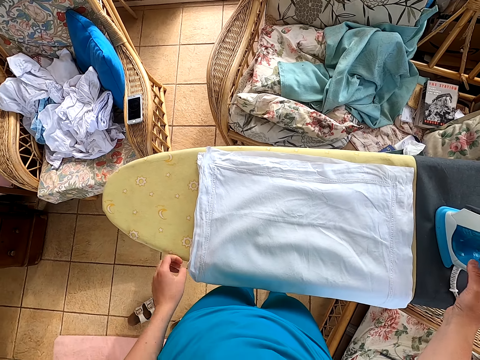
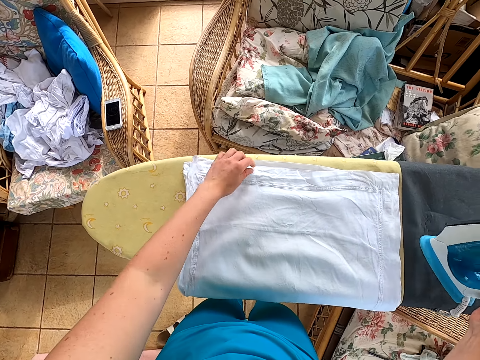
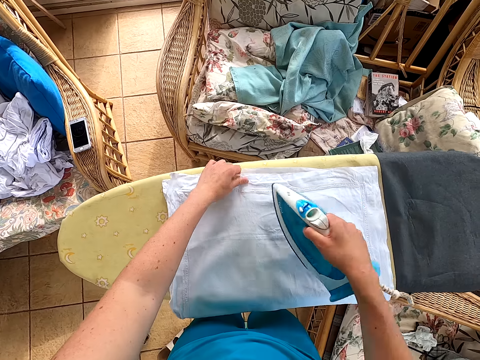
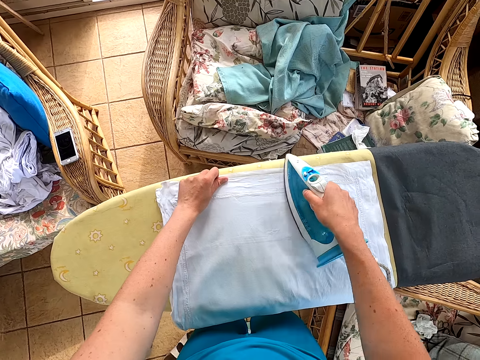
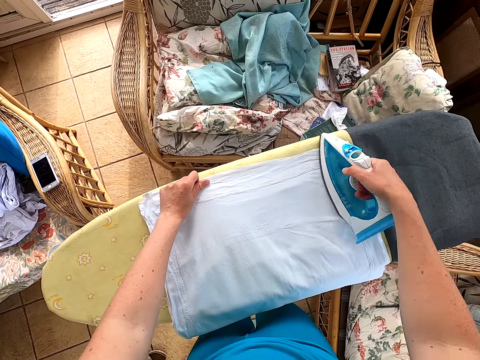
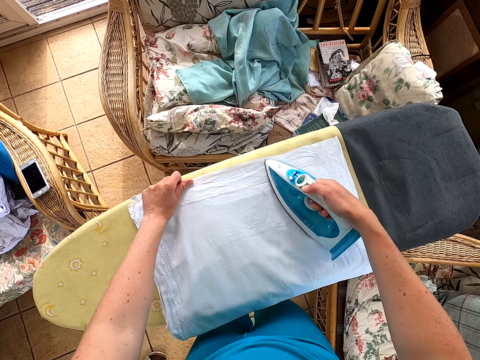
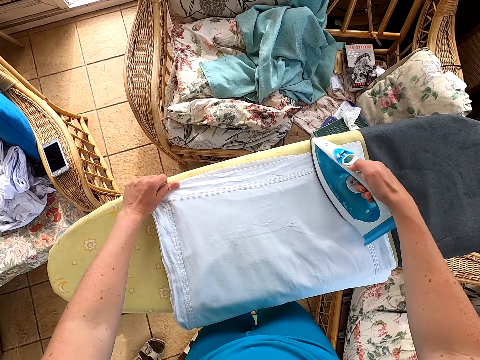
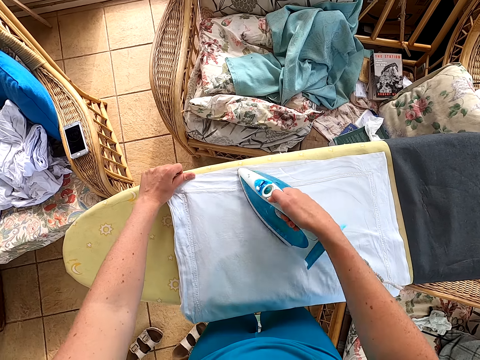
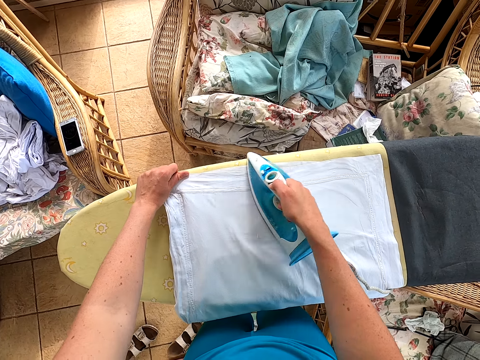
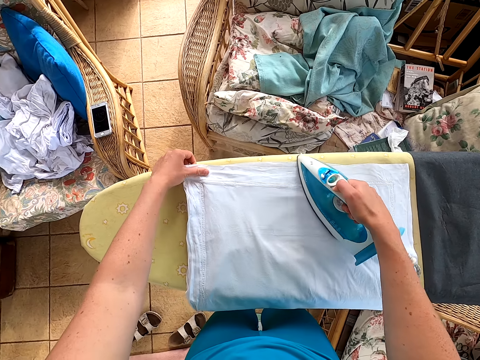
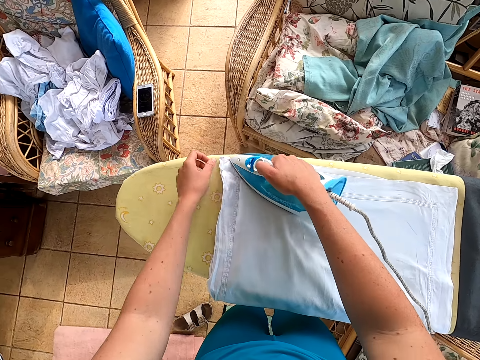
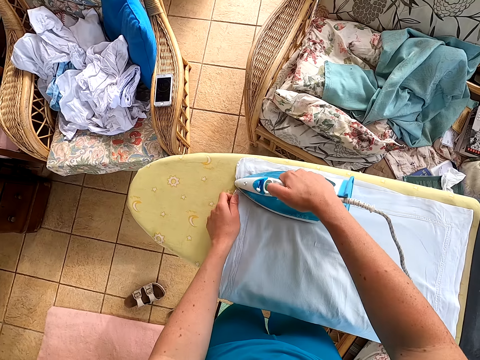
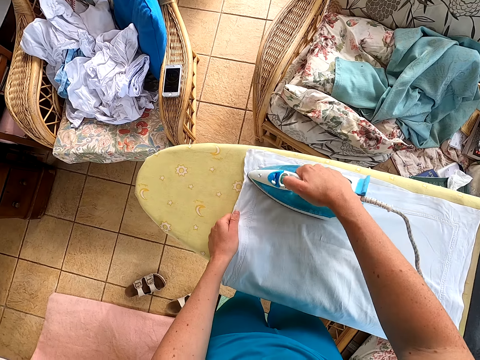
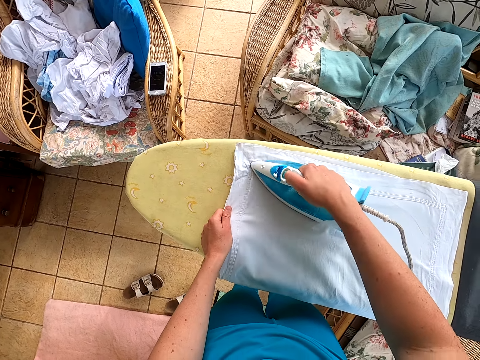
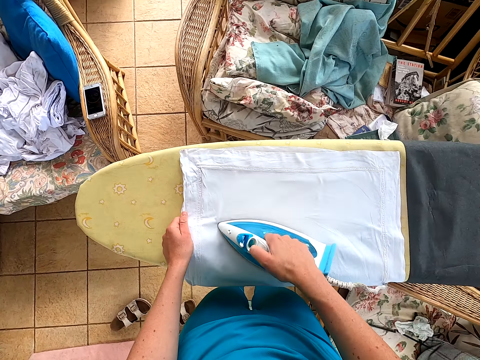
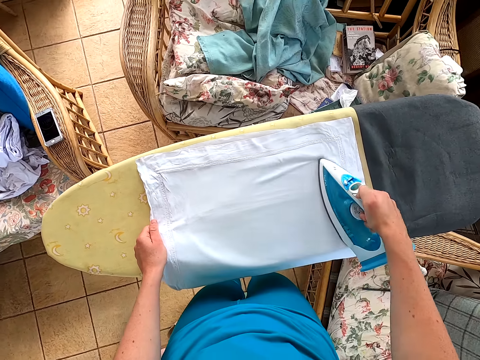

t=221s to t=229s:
The camera wearer picks up an iron box. They iron the cloth.

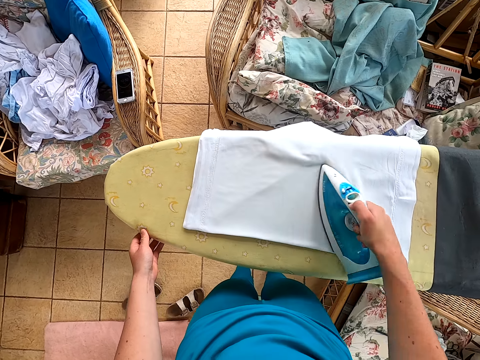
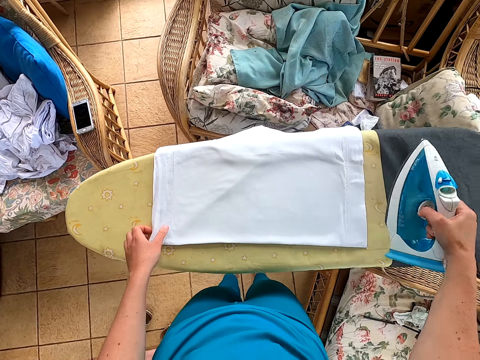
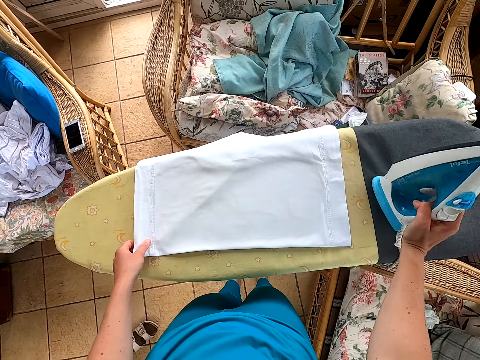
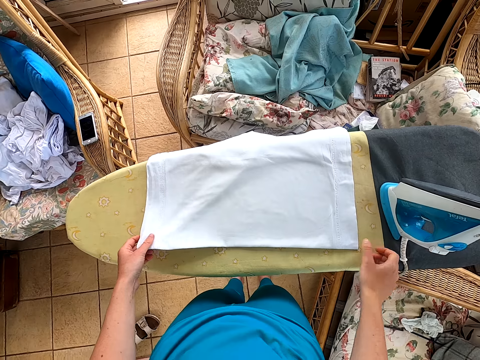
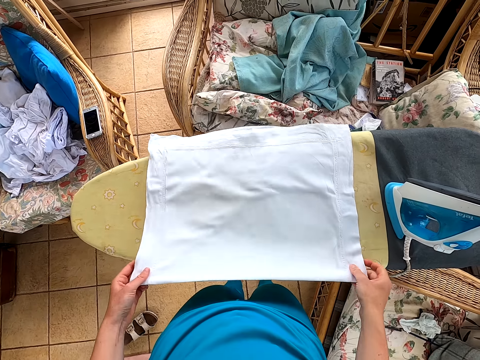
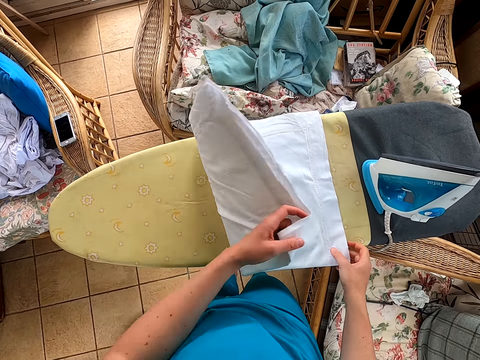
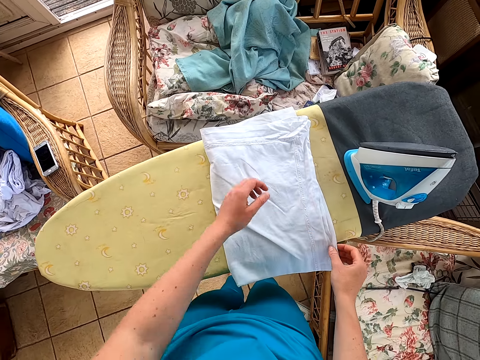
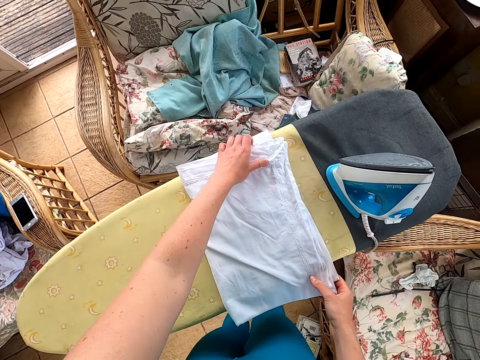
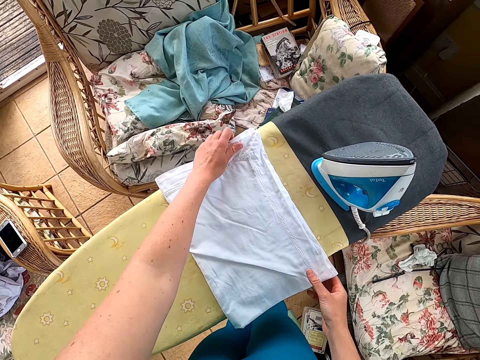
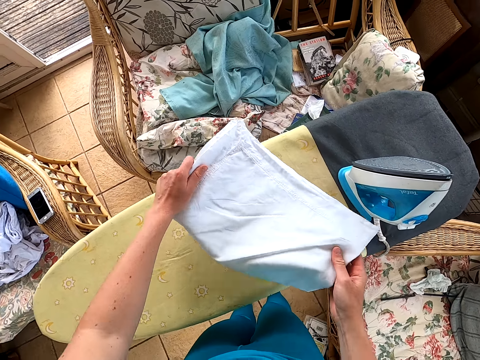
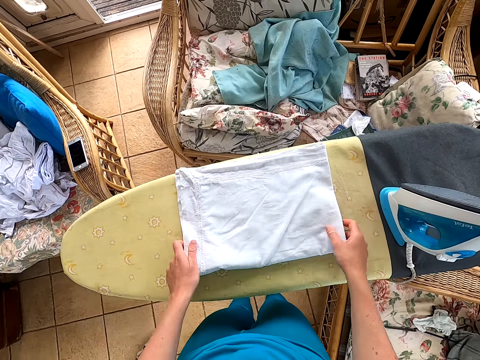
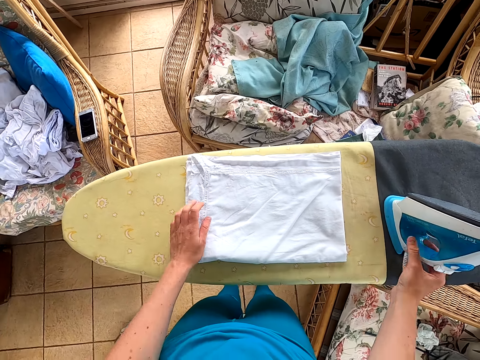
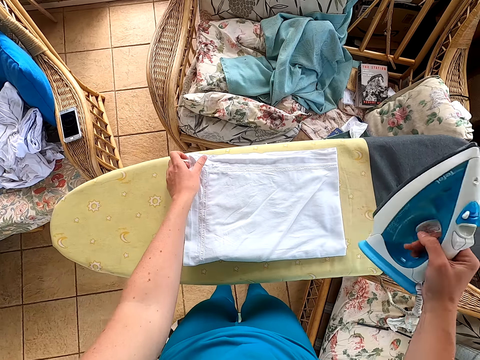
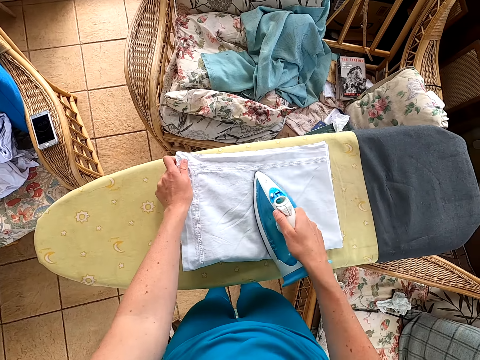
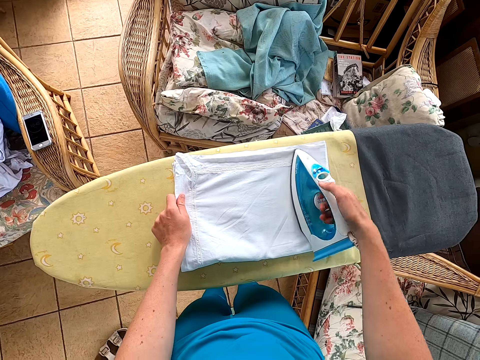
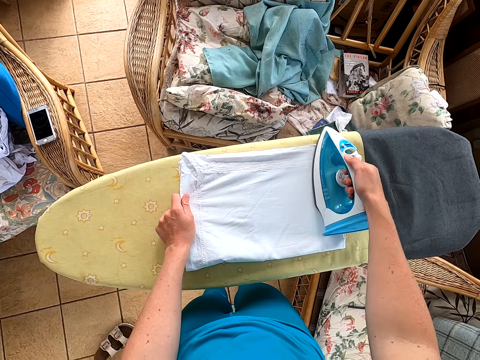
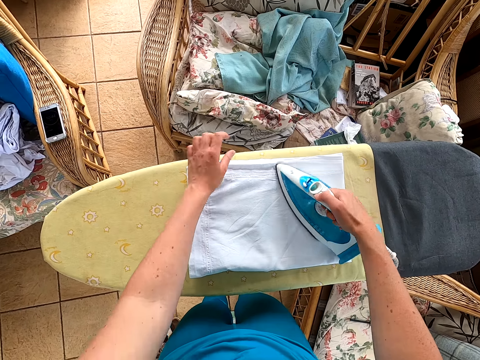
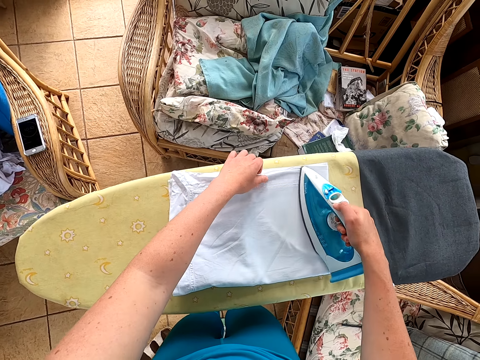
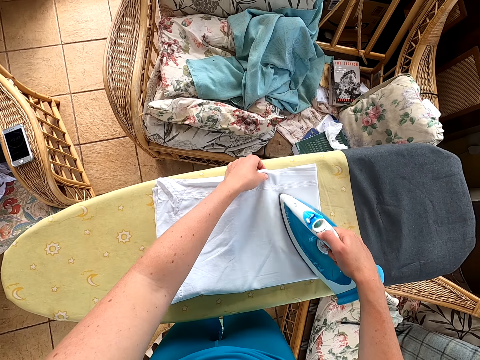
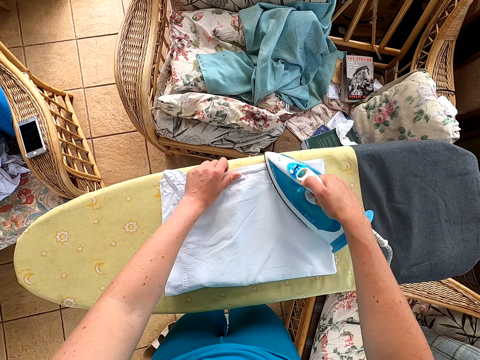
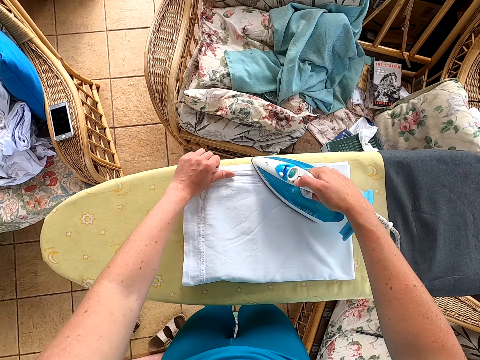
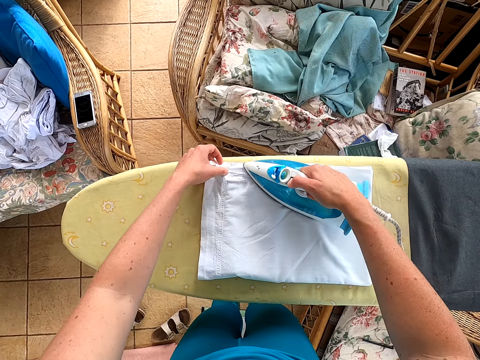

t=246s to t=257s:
The camera wearer puts the iron box on the table. They fold the cloth. They pick up the iron box. They iron the cloth.

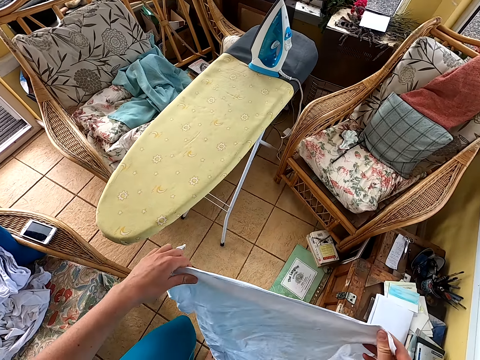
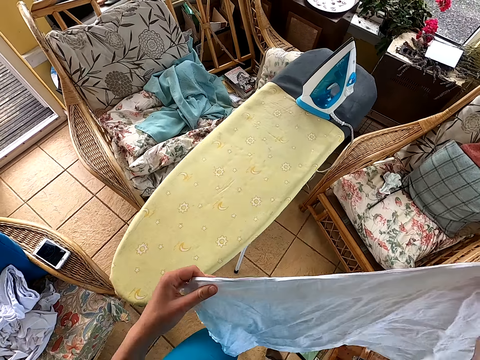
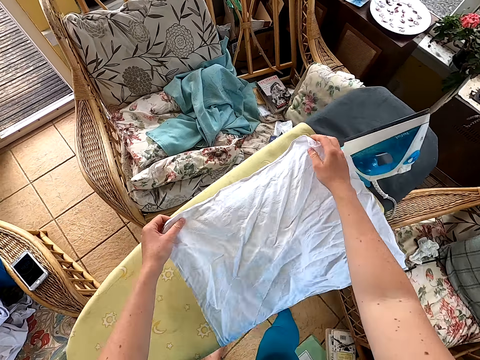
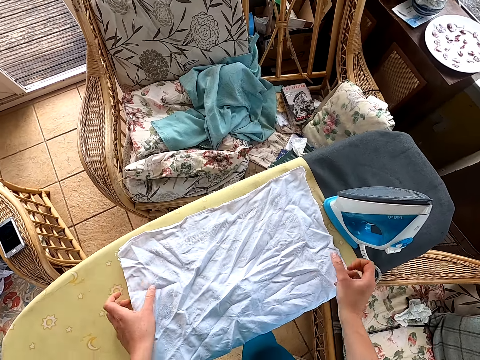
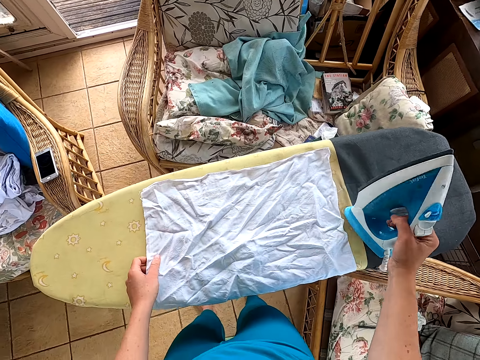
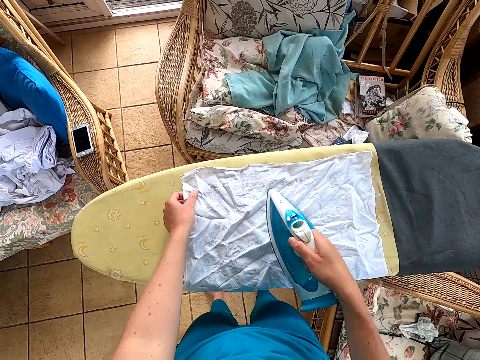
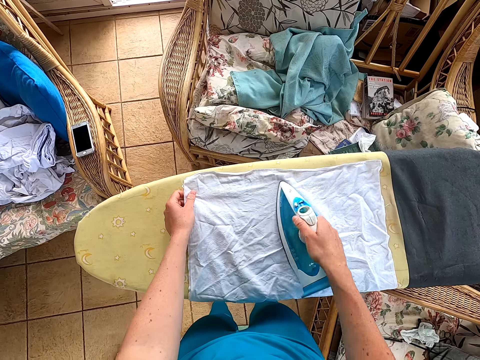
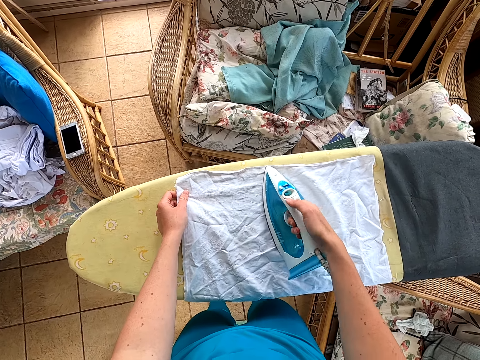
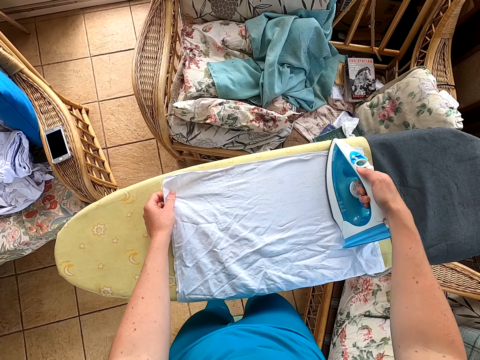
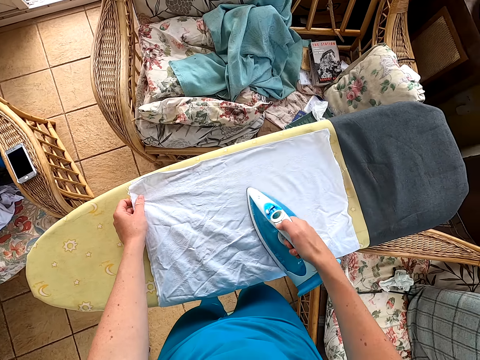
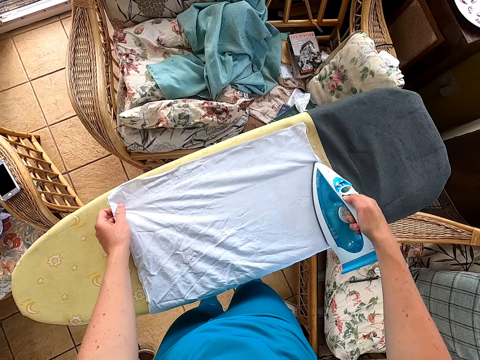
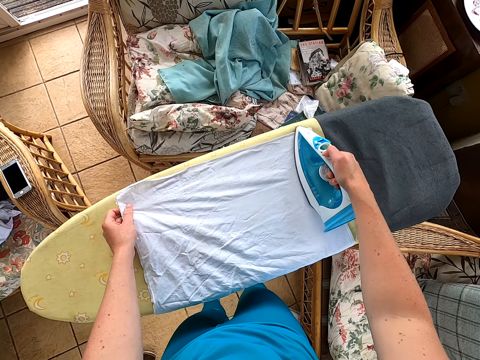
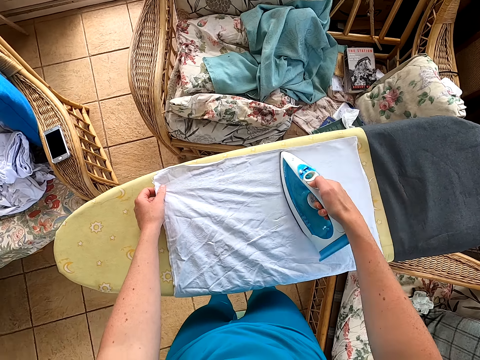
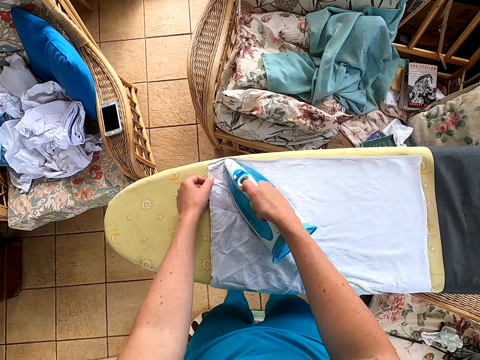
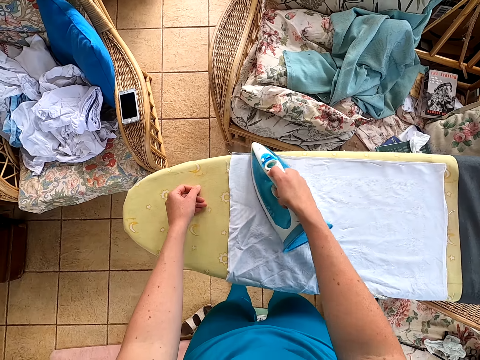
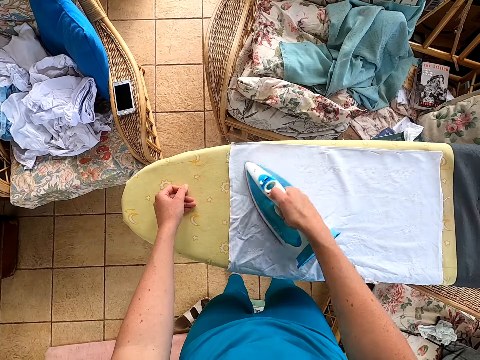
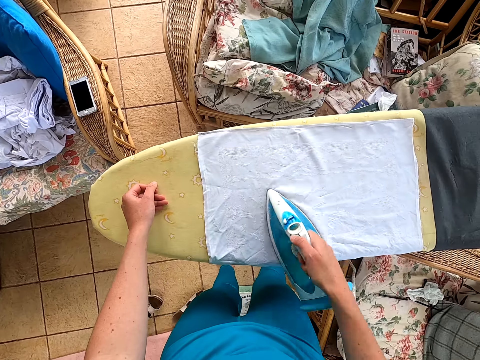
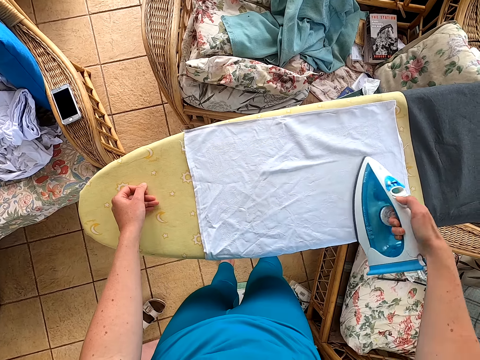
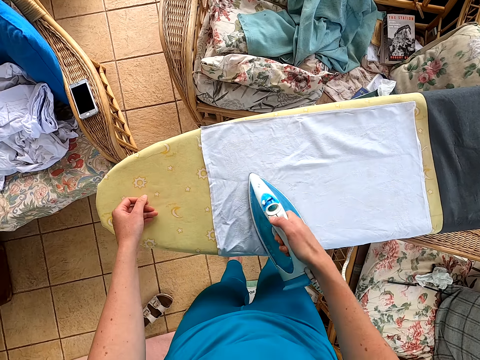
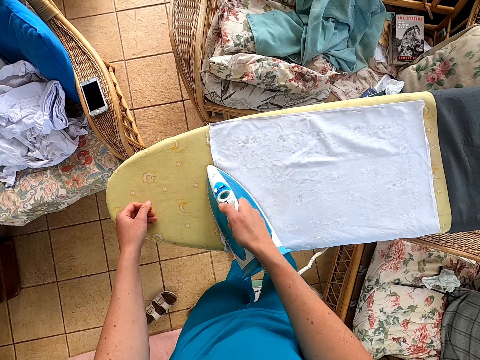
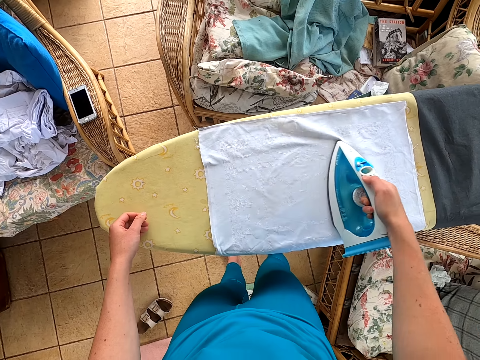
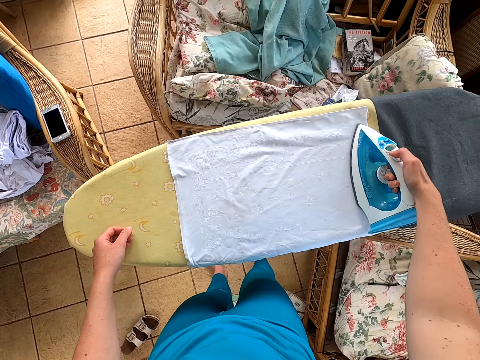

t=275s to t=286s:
The camera wearer puts the cloth on the table. They pick up the iron box. They iron the cloth.
